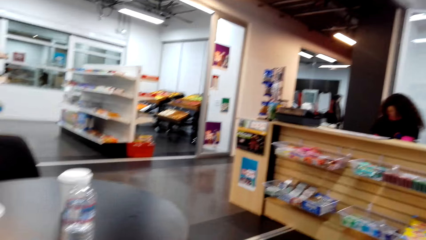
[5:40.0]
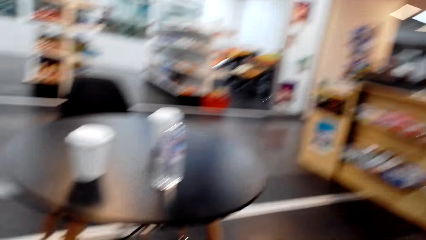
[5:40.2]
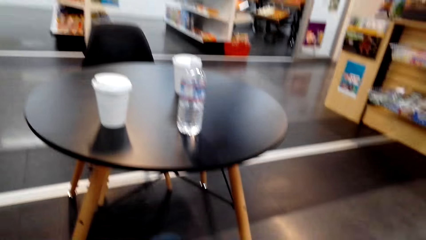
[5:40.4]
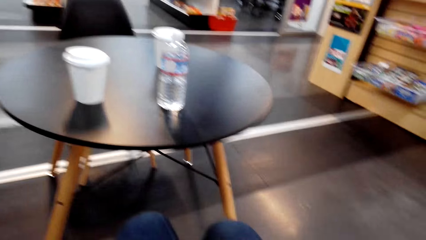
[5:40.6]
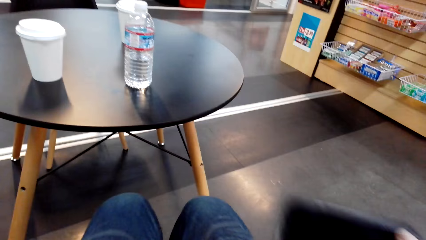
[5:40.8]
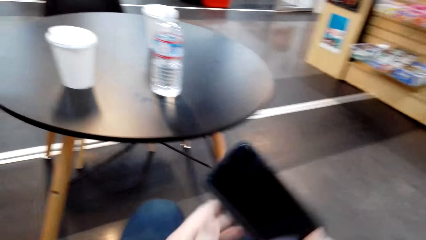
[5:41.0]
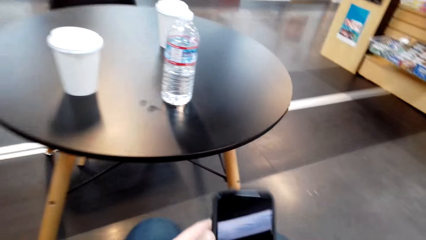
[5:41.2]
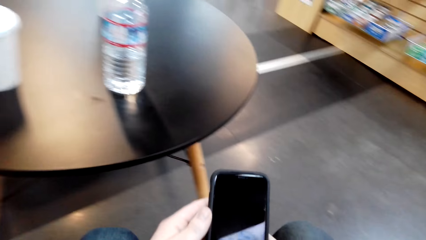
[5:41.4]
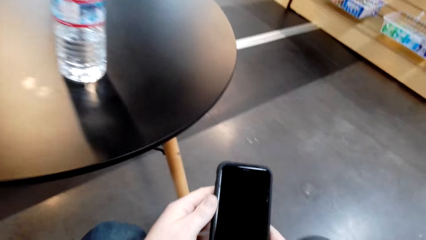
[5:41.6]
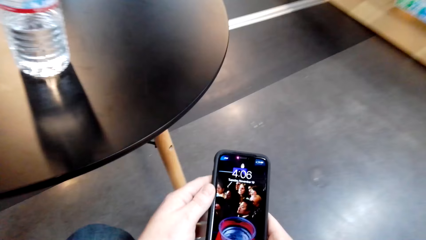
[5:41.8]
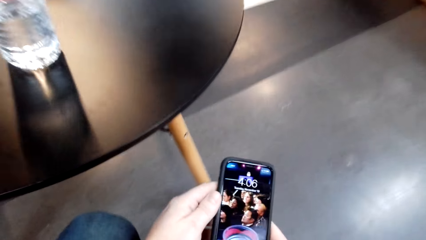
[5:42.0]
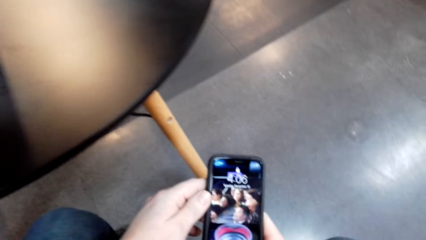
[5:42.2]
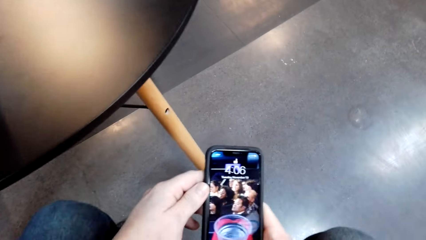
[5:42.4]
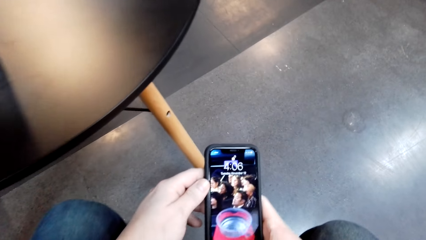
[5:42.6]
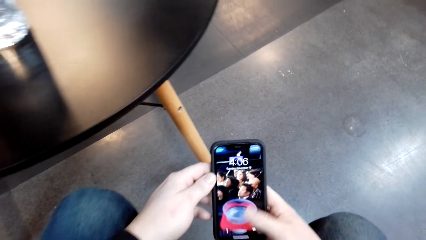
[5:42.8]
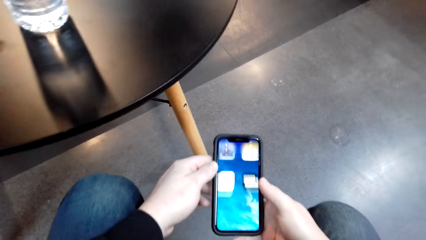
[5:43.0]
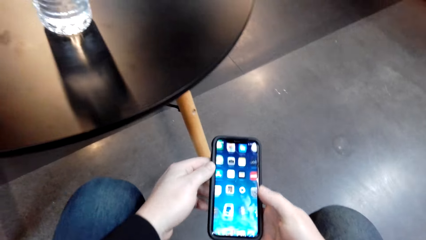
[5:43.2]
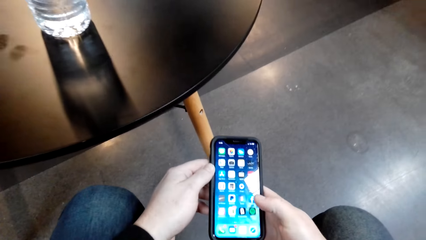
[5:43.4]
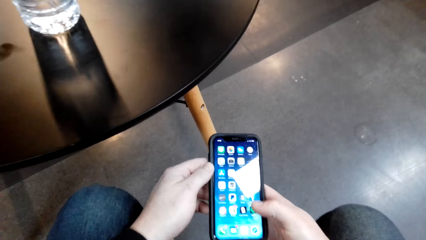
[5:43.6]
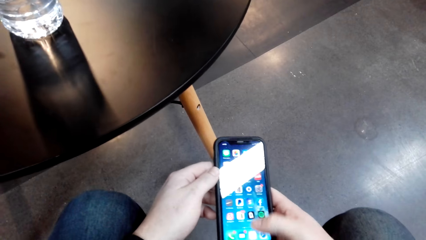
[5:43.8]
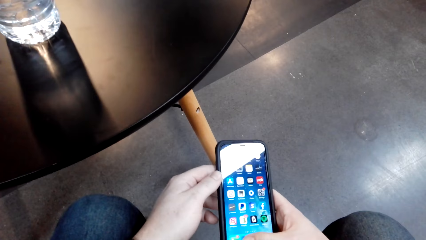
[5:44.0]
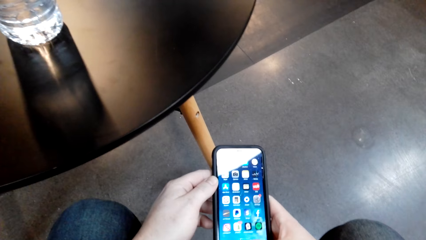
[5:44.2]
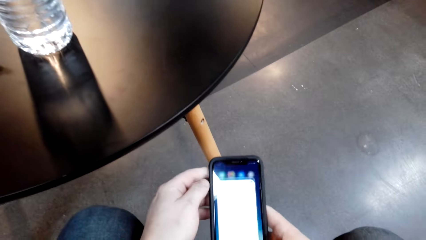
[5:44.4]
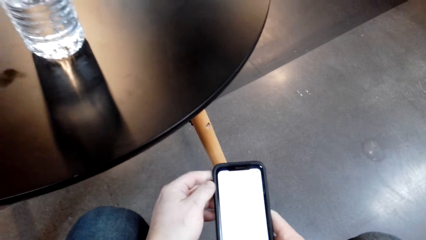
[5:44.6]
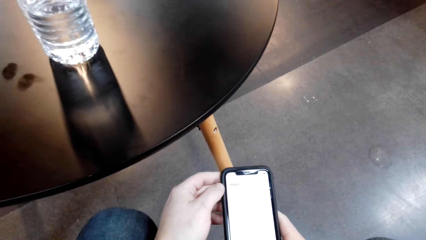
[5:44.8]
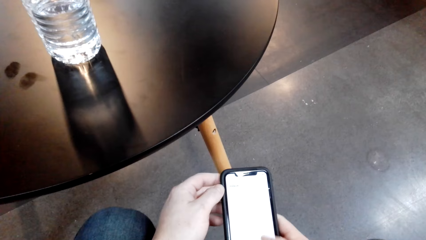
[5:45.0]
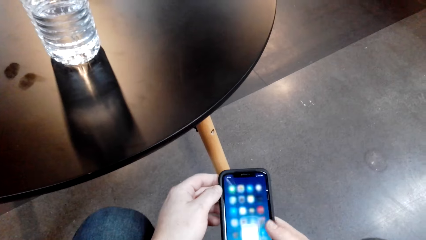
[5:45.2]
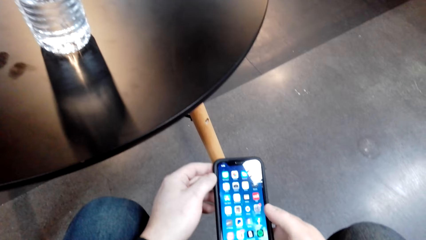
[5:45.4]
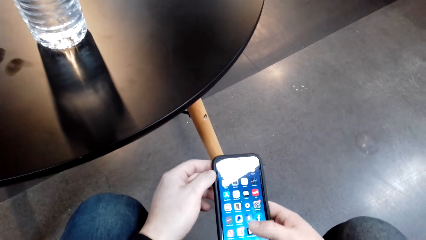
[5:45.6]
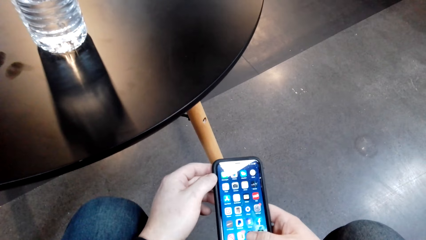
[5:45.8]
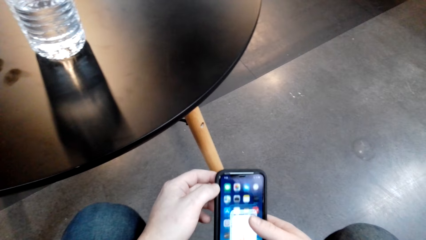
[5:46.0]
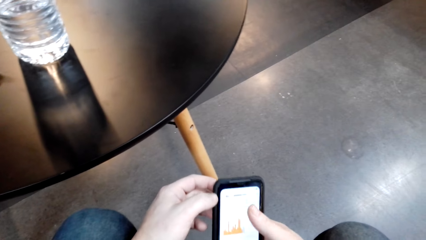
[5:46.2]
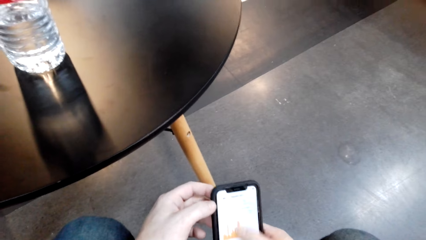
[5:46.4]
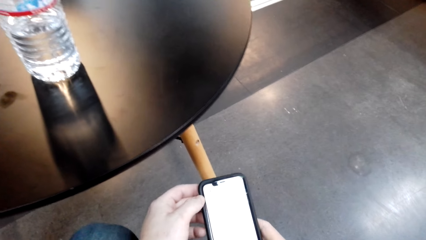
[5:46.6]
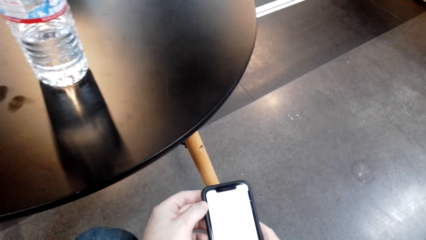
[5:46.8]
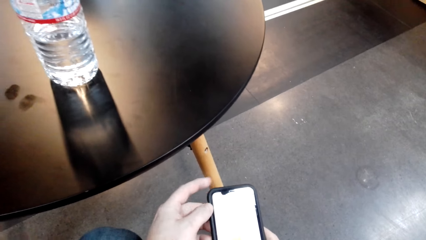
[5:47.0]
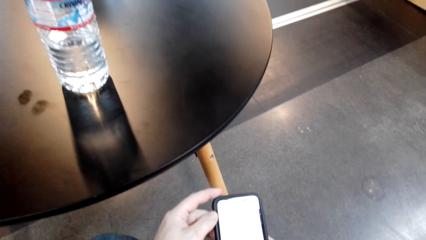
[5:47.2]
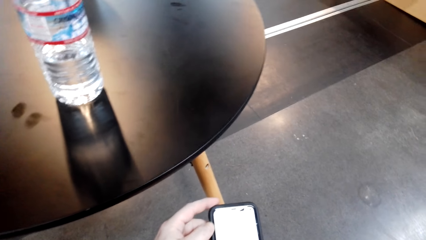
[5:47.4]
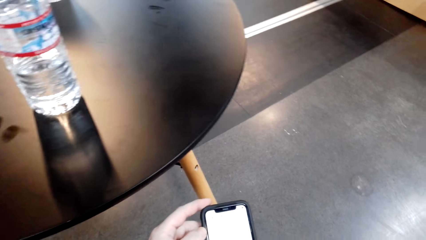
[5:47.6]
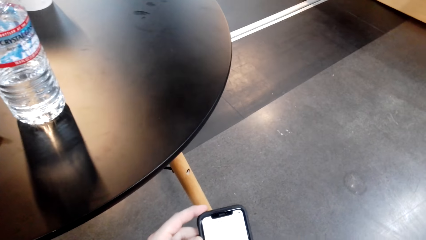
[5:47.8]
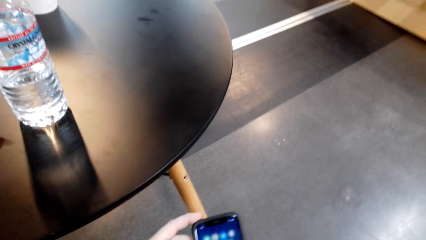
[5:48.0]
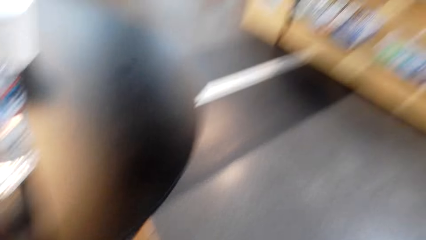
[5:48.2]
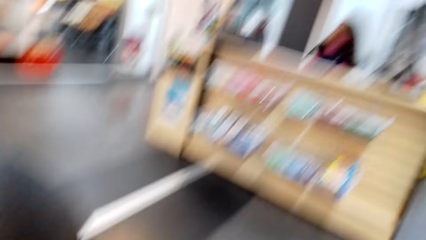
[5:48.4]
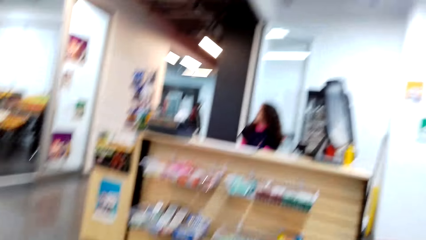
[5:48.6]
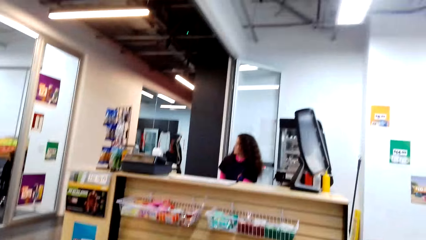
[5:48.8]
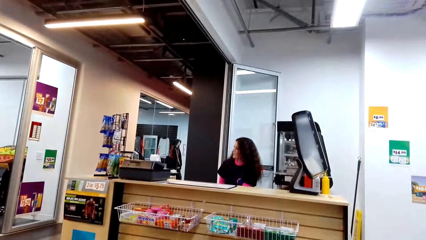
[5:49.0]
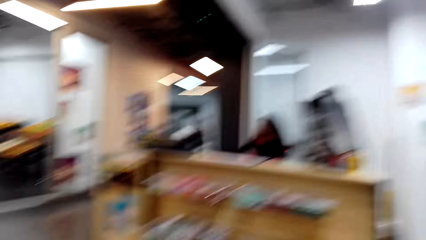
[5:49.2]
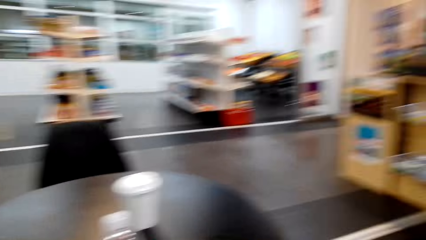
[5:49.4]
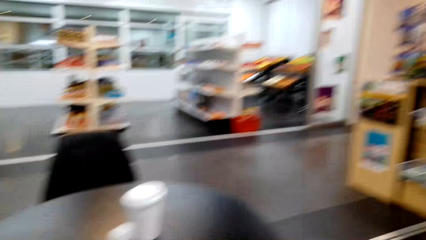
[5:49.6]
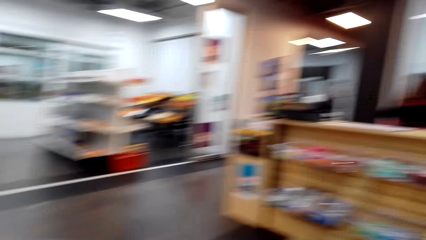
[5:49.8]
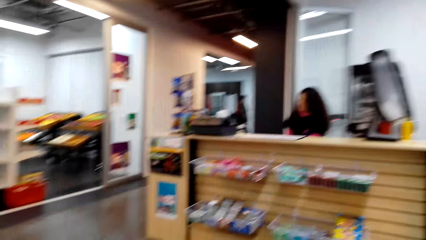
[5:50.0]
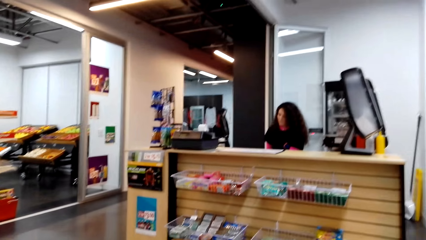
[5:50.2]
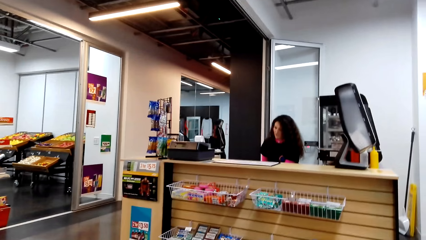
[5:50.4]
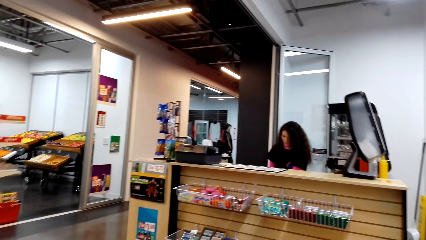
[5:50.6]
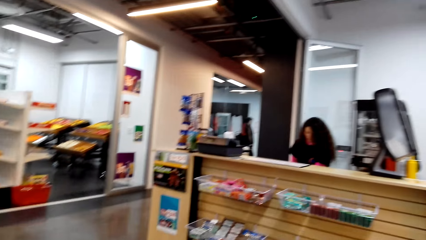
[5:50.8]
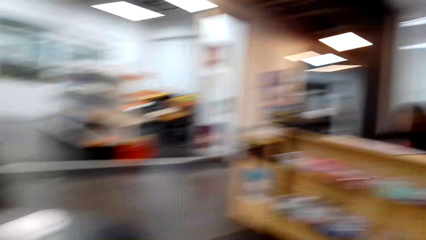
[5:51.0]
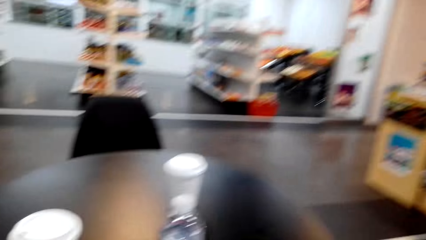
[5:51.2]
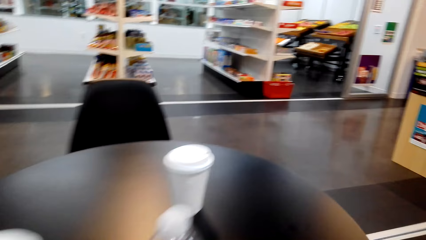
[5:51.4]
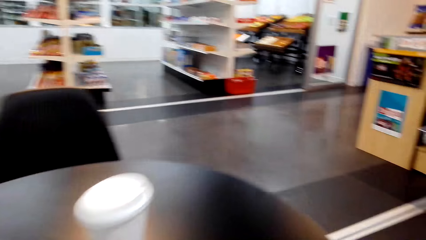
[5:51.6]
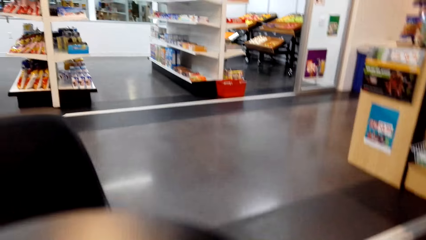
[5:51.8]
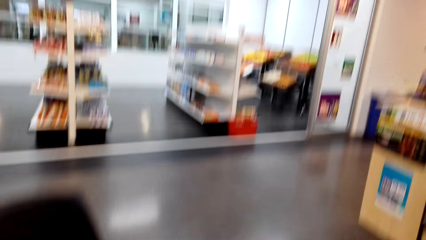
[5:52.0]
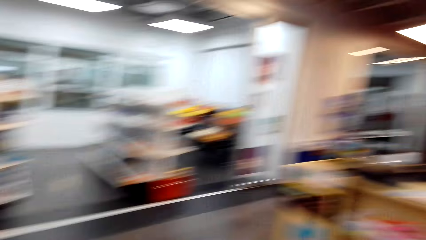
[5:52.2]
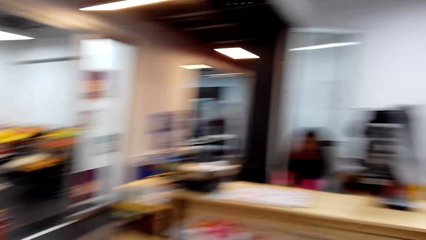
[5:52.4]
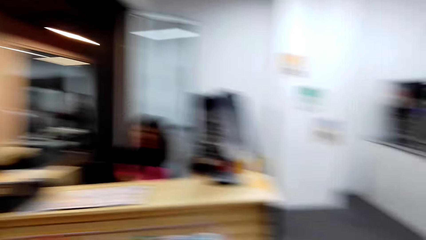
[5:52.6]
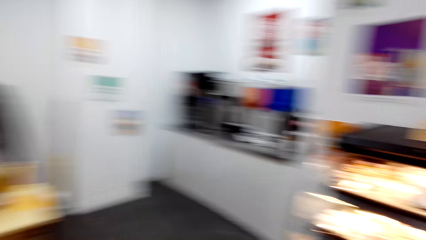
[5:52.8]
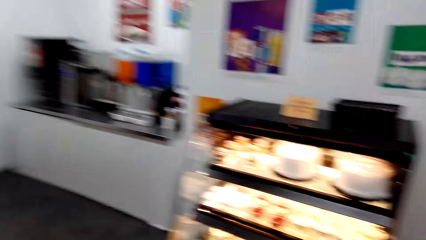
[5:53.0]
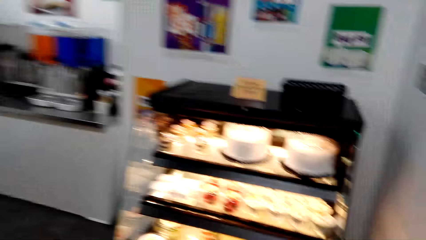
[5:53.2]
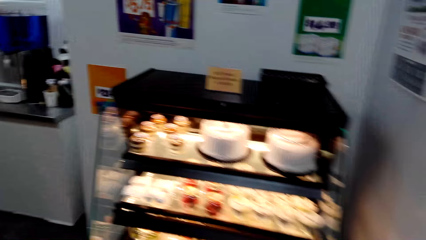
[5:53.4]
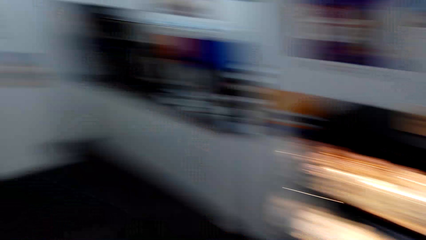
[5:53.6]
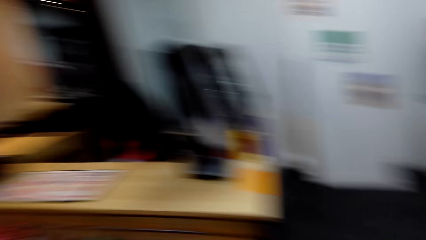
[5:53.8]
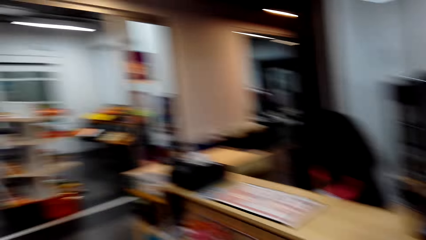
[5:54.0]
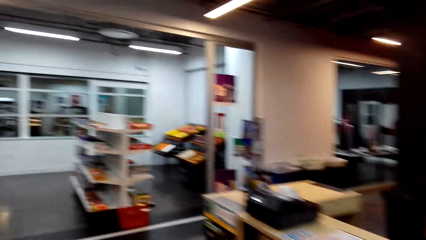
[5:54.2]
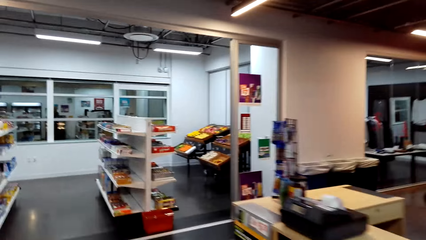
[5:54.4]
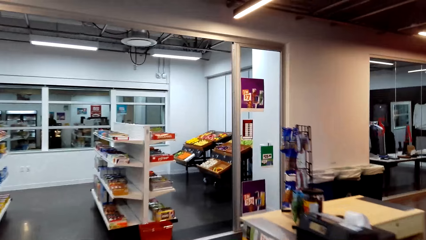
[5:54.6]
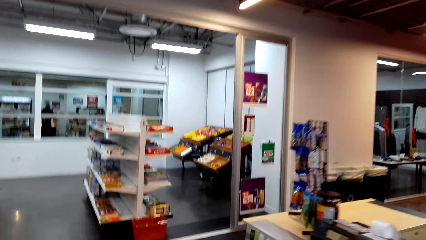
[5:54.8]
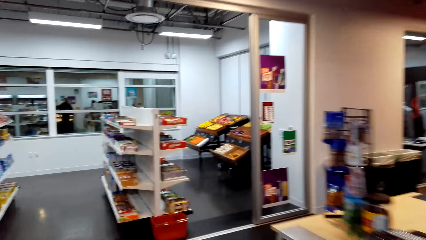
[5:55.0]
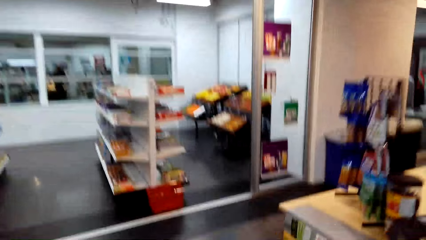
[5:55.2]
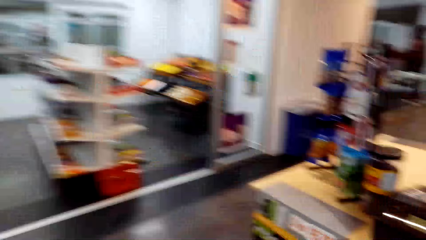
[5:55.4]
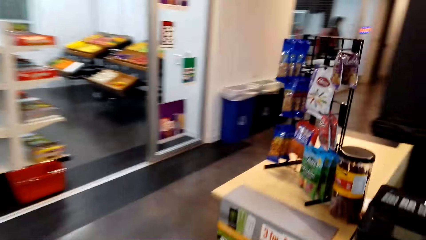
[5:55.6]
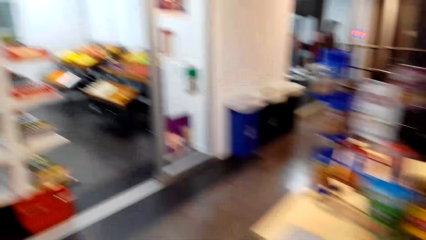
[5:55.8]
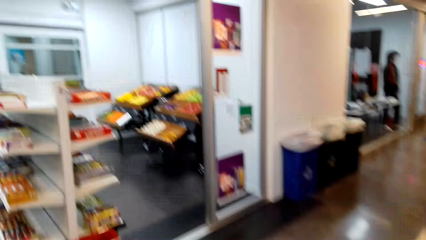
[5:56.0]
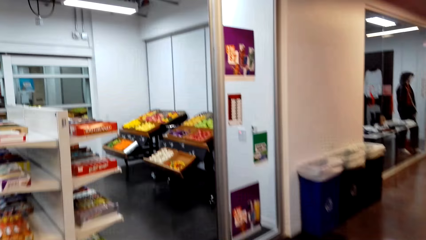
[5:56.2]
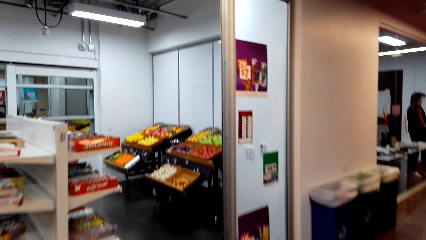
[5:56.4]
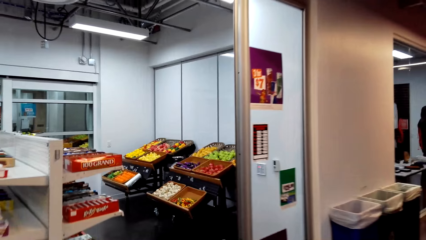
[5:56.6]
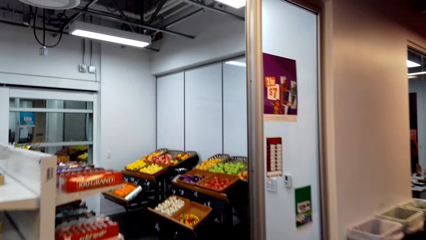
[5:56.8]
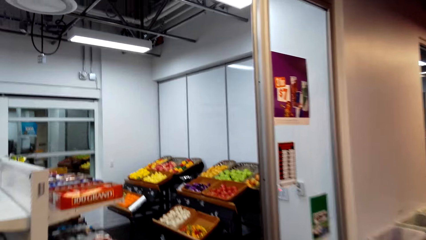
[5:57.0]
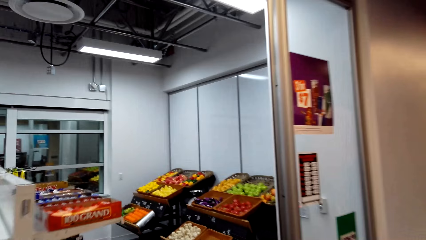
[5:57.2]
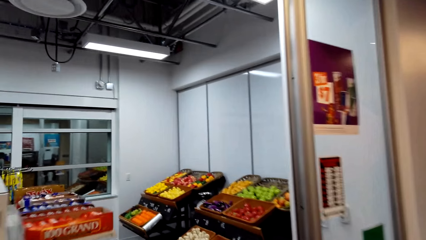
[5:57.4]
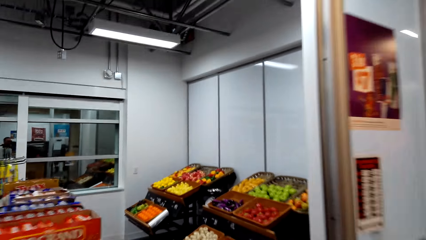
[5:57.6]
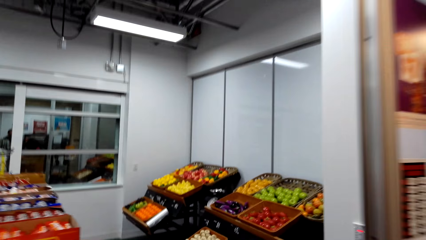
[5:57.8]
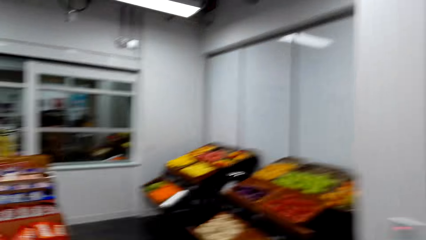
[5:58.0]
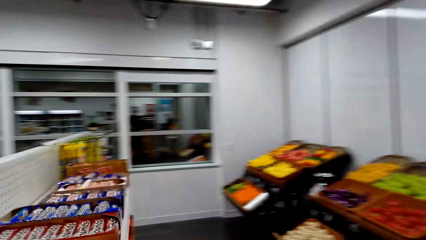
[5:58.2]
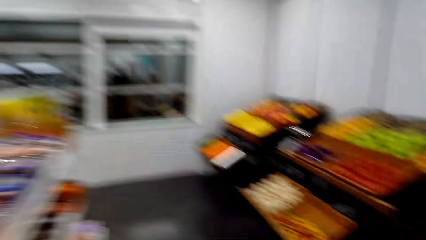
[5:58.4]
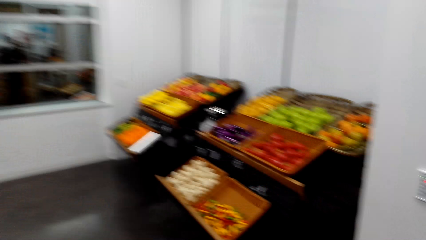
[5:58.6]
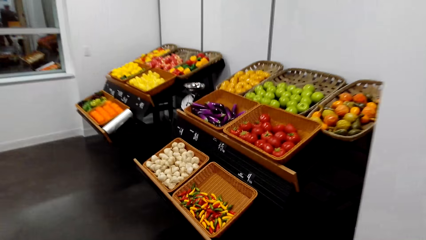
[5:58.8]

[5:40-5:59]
The camera wearer takes out the phone. They use the phone. They look around. They stand up and walk around.
